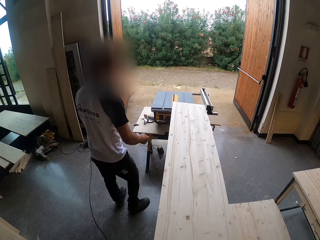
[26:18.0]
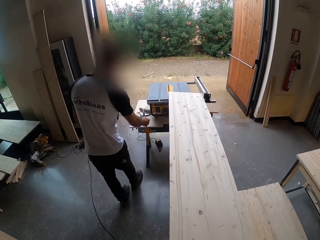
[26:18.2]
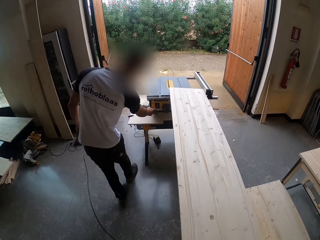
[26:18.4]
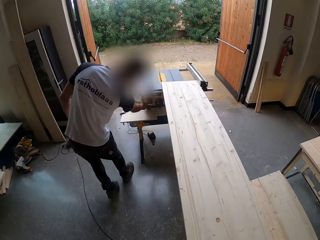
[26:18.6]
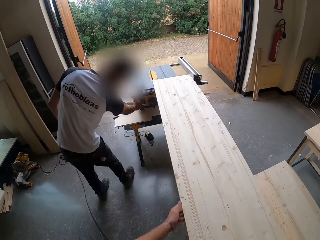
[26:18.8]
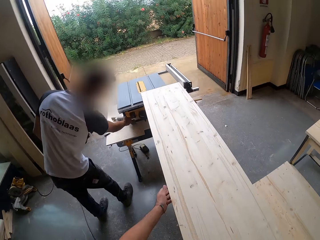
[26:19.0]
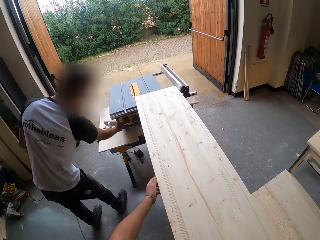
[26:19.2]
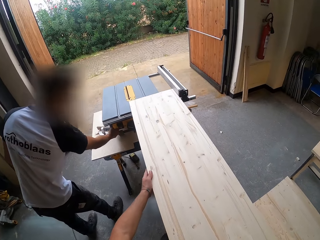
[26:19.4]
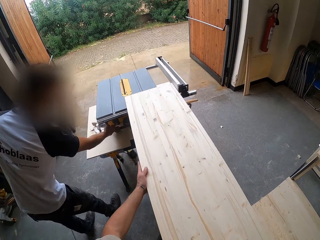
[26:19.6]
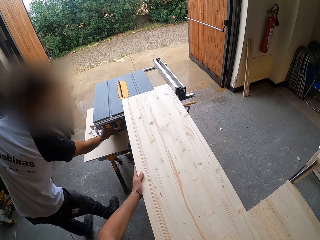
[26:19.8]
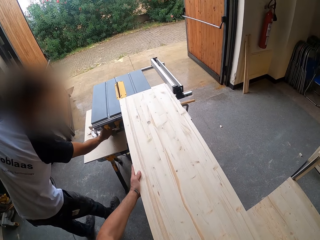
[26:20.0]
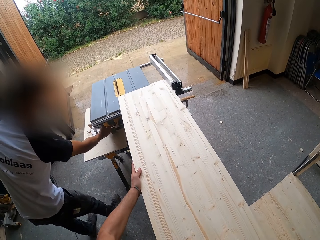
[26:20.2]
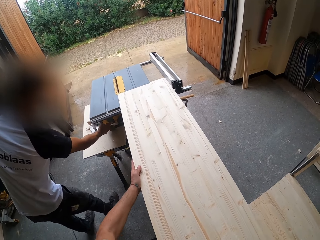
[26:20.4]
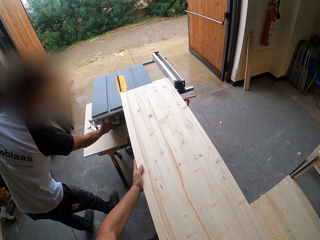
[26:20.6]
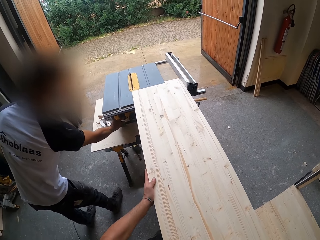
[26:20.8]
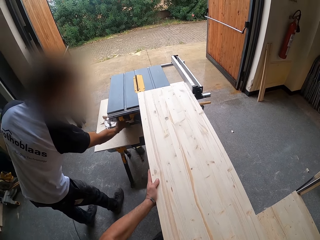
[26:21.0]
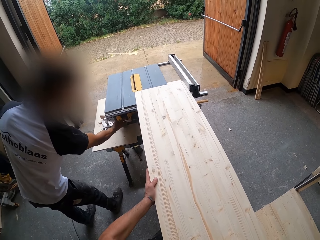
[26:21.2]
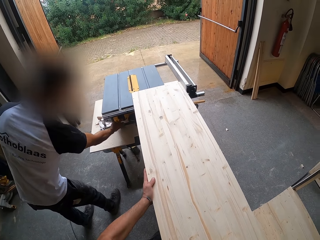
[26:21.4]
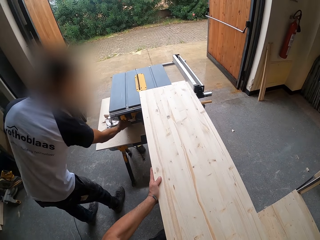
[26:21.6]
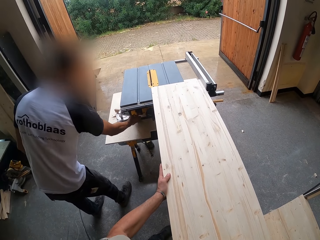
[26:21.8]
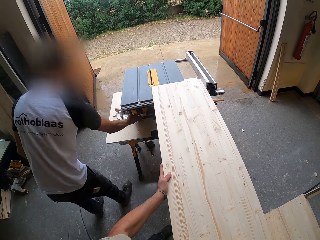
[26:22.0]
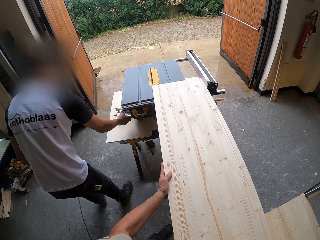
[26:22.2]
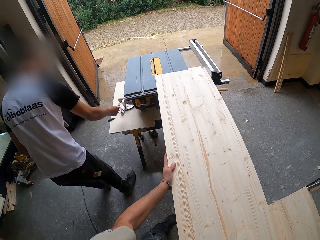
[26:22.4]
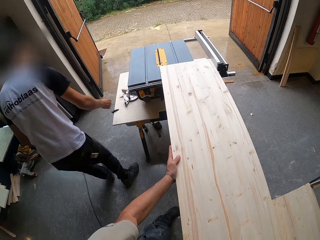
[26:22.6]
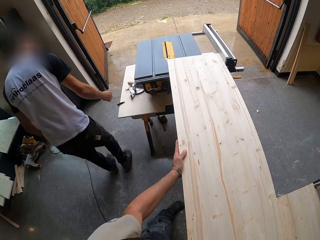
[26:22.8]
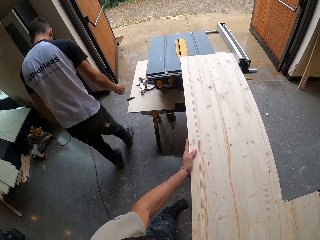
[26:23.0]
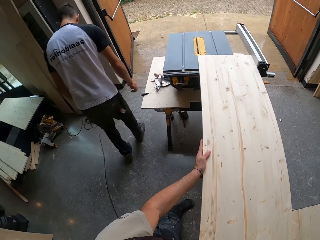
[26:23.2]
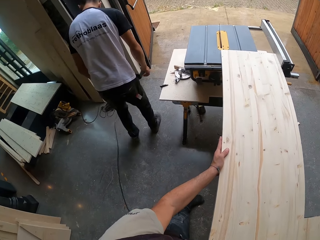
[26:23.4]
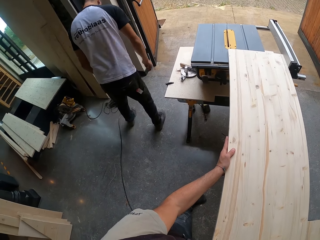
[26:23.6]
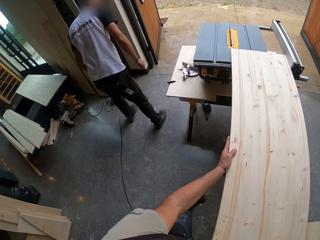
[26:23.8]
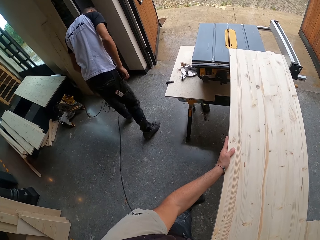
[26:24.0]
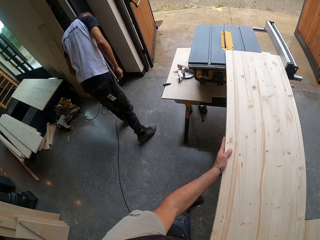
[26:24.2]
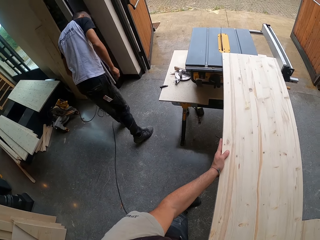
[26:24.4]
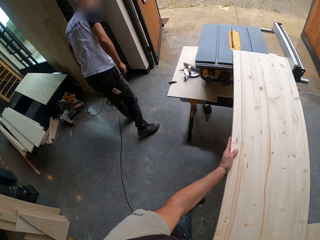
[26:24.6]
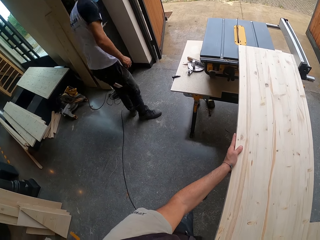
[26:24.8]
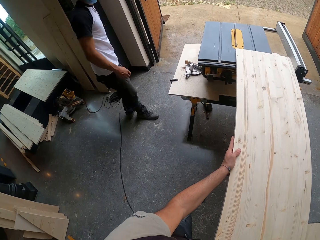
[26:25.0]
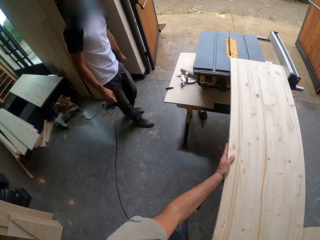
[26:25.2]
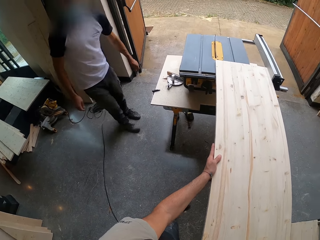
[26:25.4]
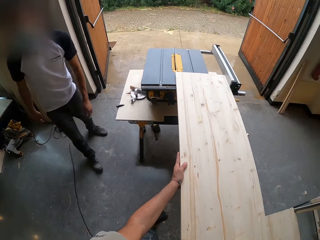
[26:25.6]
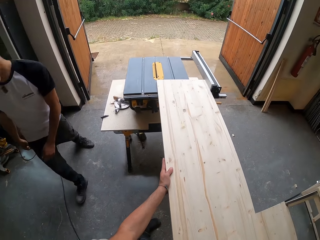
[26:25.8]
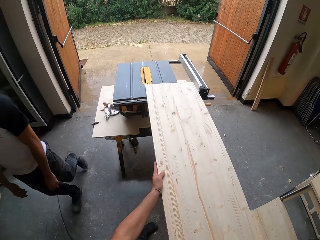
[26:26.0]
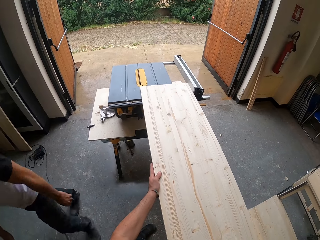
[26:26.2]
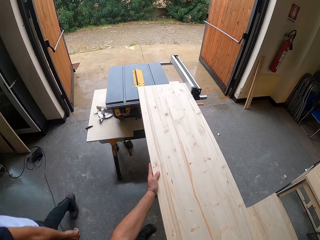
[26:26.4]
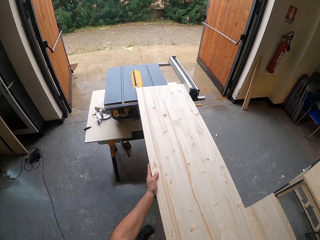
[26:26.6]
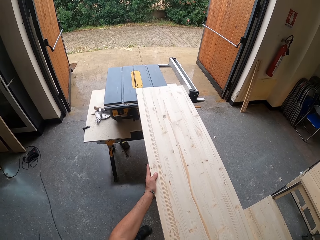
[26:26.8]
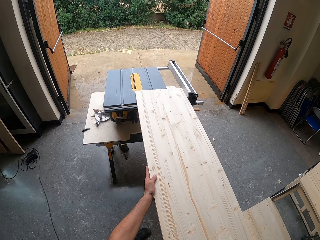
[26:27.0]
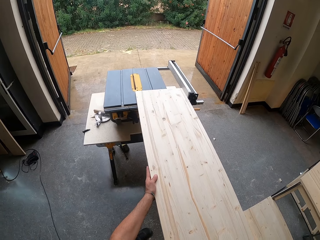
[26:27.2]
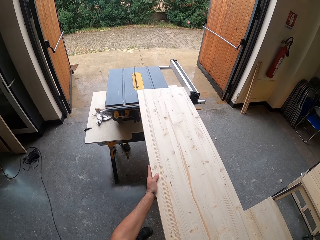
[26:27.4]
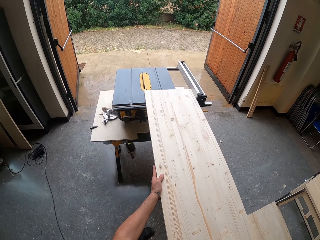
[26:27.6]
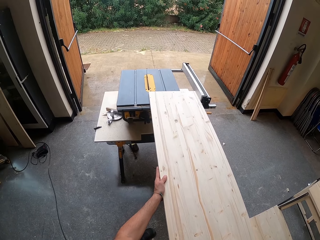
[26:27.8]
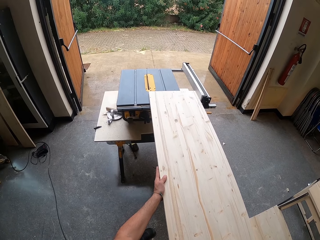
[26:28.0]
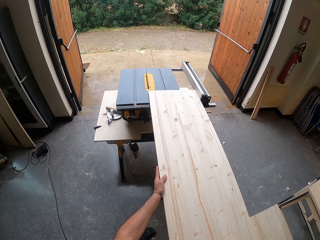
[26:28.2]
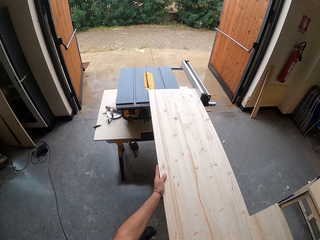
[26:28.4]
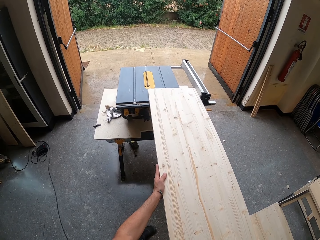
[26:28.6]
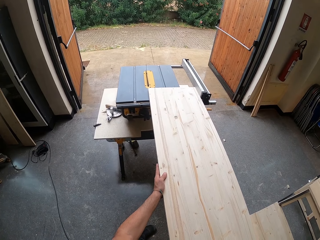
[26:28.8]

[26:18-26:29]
The camera wearer holds the plank with both hands. A man operates the saw with his right hand. The man looks around the cutting machine. The man walks past the camera wearer.

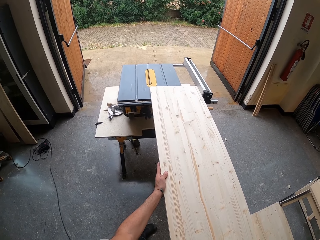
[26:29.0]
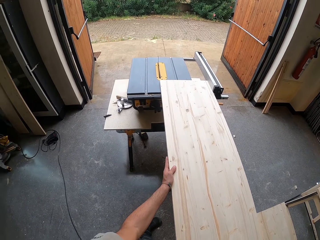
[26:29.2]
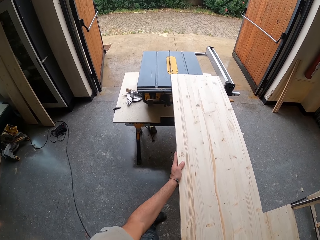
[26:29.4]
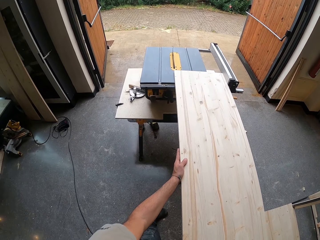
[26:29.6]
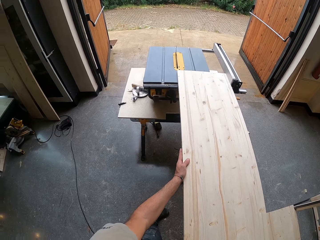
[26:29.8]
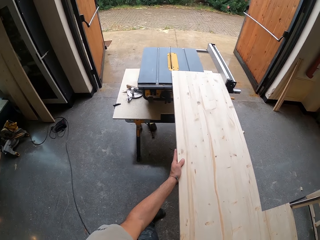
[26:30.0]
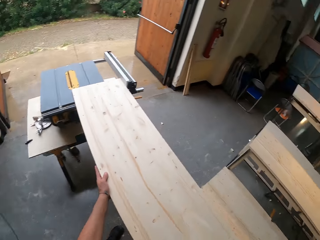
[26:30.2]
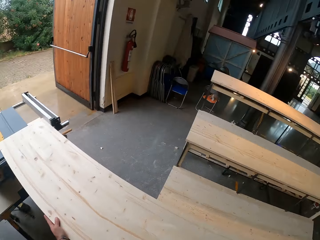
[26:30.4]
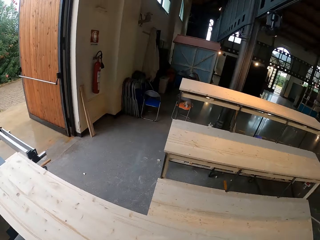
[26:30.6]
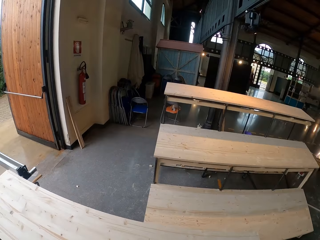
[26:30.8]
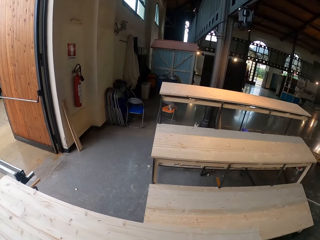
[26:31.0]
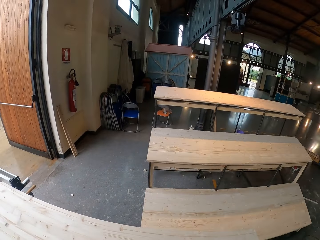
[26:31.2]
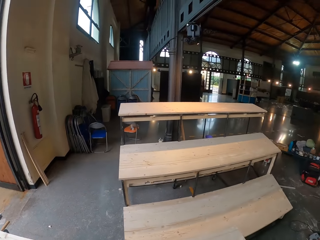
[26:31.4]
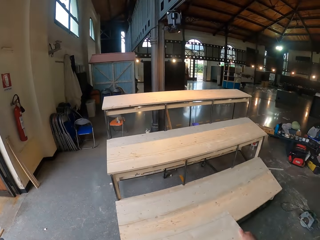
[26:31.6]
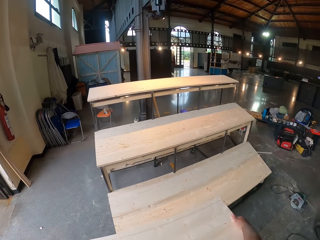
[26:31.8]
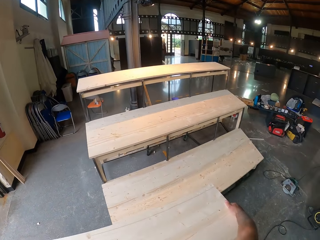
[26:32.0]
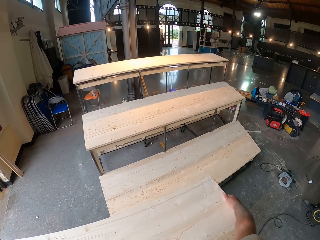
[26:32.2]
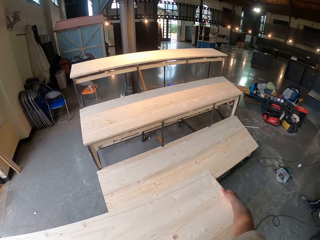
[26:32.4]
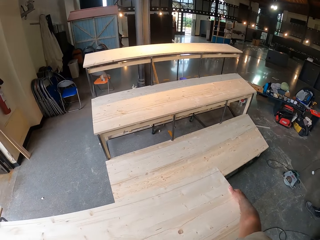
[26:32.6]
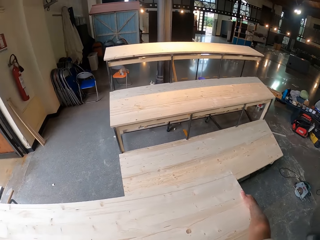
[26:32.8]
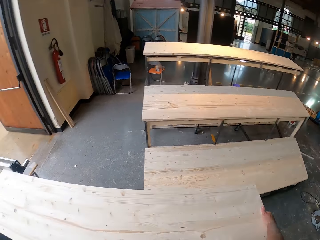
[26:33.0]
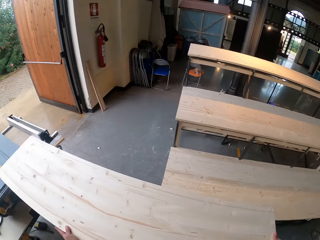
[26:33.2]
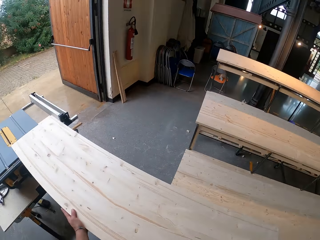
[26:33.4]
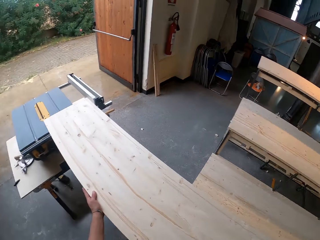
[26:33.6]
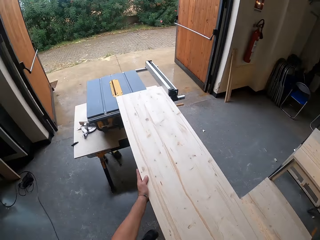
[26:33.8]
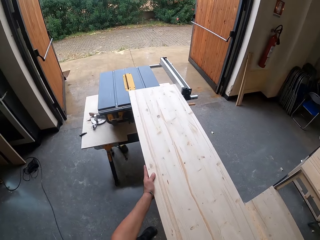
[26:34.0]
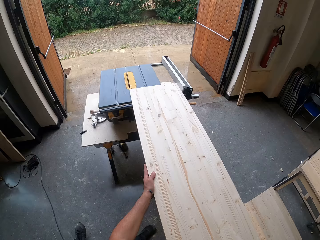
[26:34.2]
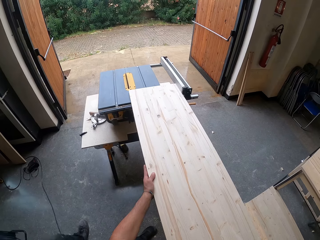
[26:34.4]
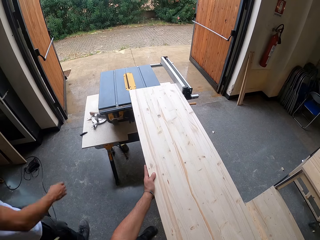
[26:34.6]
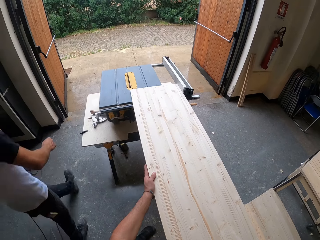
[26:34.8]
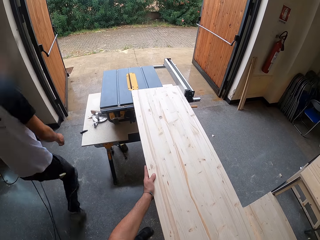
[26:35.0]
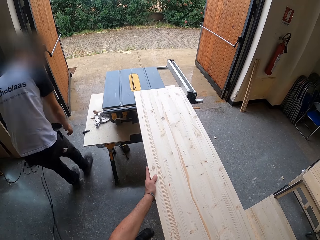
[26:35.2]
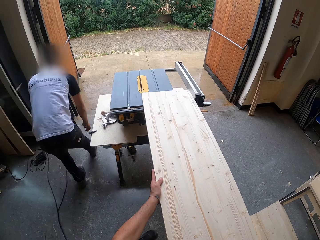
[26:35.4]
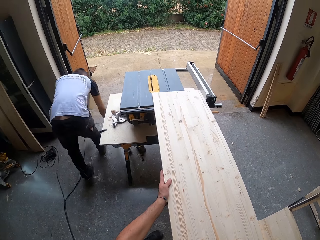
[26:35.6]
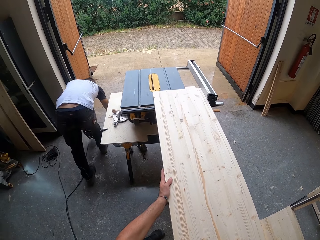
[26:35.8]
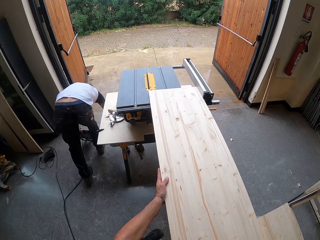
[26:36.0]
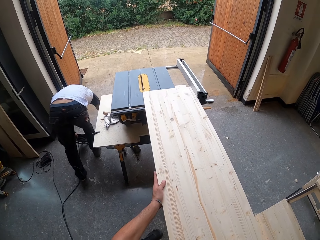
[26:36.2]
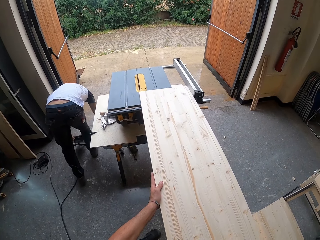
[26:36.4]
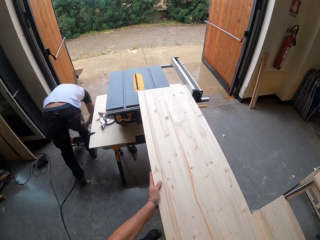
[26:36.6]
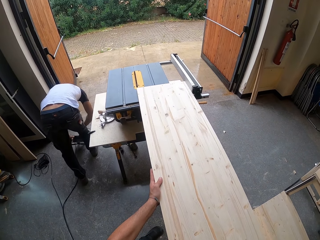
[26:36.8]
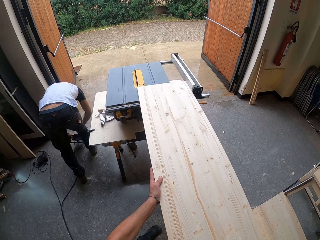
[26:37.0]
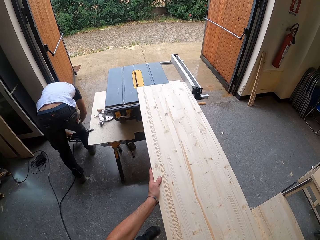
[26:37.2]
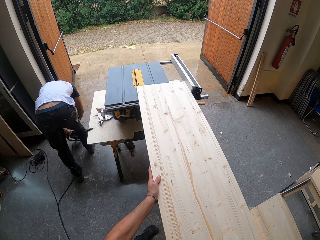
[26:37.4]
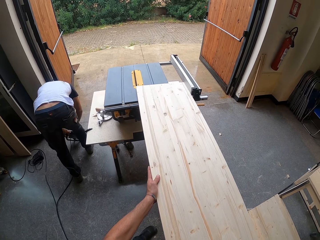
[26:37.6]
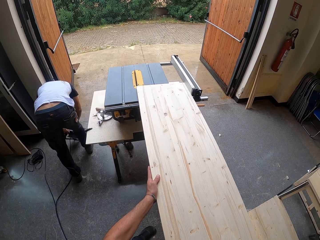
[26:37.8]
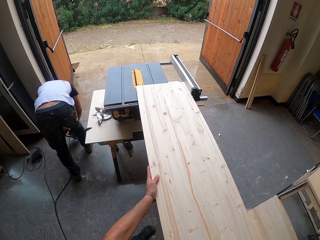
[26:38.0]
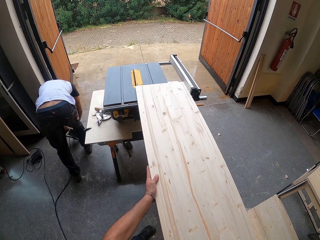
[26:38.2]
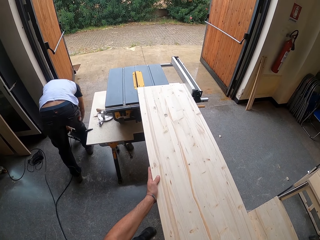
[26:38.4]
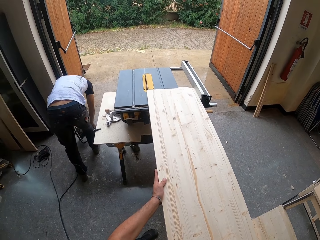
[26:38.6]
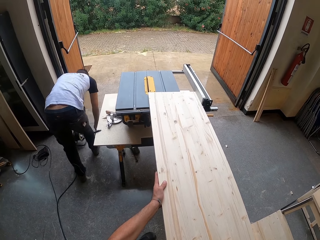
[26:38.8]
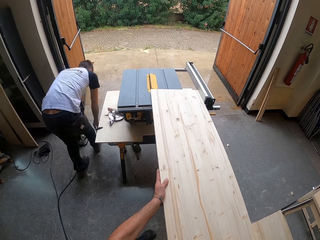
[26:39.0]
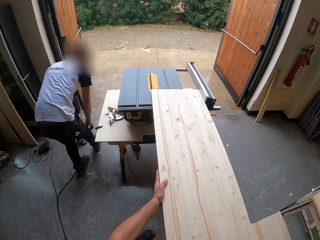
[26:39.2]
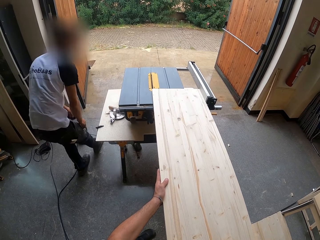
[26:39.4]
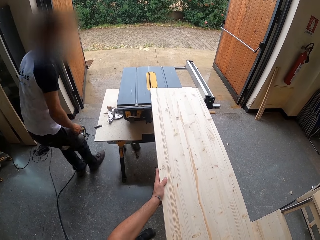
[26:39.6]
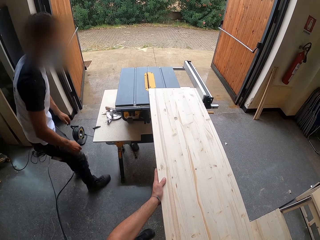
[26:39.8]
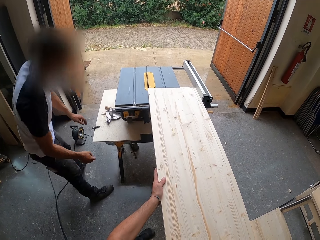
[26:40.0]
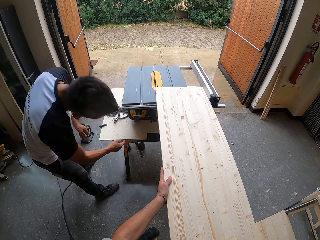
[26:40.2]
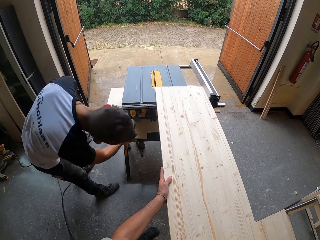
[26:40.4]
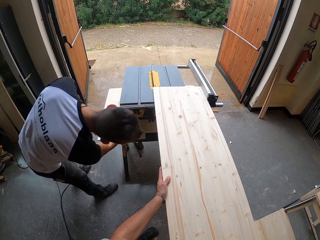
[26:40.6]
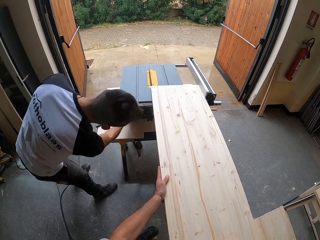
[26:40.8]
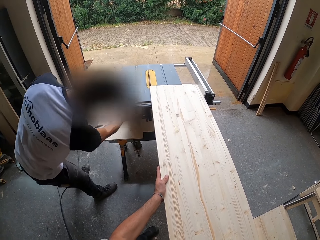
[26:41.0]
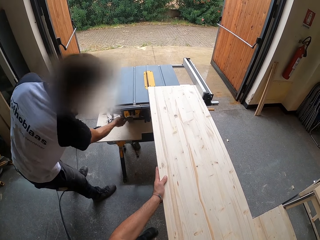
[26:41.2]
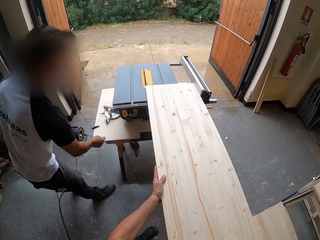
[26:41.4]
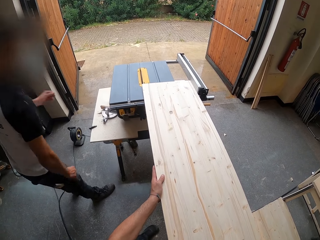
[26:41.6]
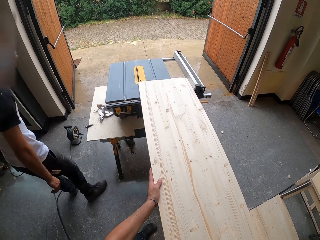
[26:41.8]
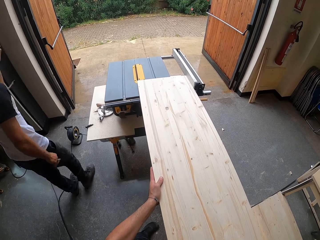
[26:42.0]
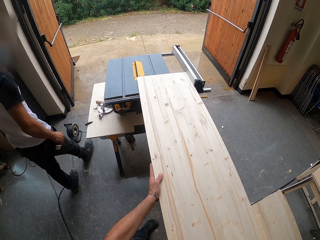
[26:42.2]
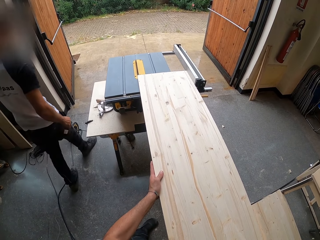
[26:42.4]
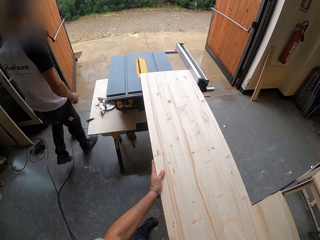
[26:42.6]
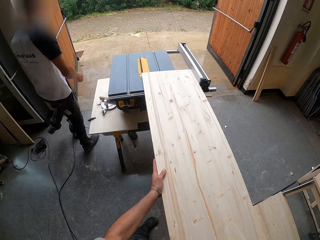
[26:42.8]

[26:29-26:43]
The camera wearer stares at the cutting machine. They look around the workshop. A man walks forward. The man holds a socket with his left hand. The man places the extension on a floor. The man attaches a cable to the socket with his right hand. The man operates the saw with his right hand.
